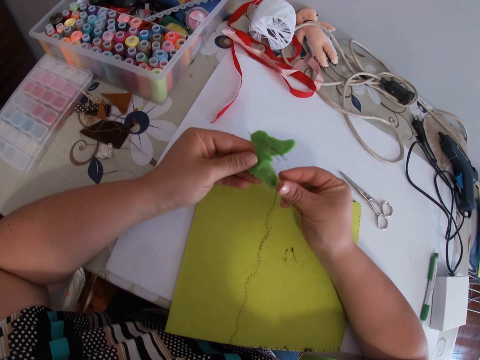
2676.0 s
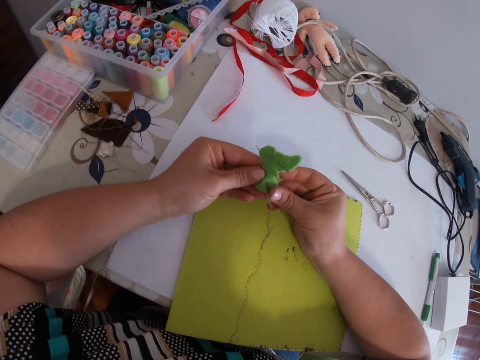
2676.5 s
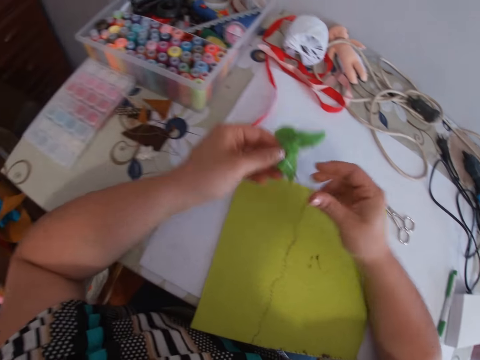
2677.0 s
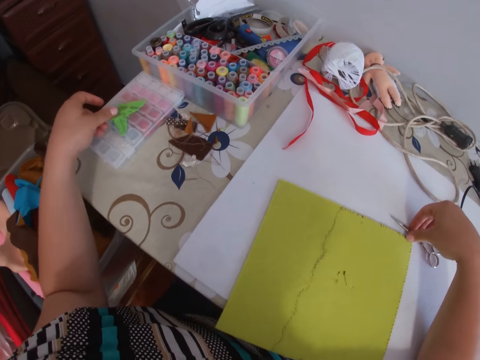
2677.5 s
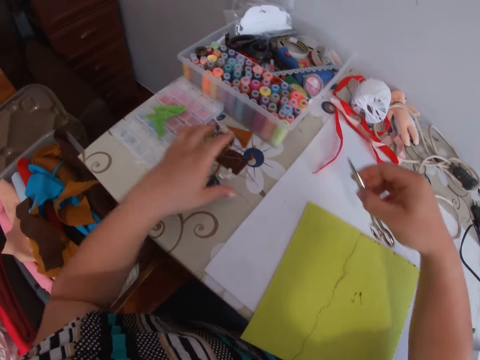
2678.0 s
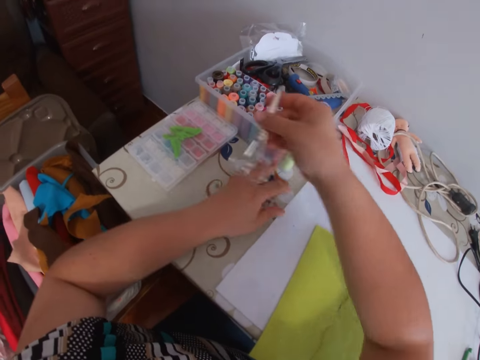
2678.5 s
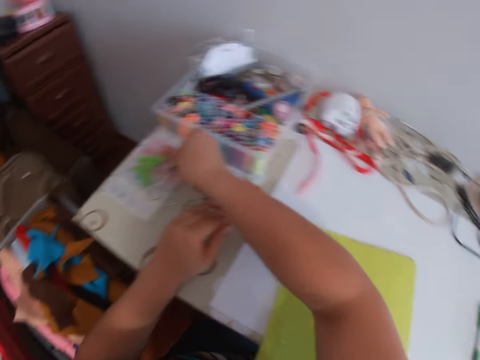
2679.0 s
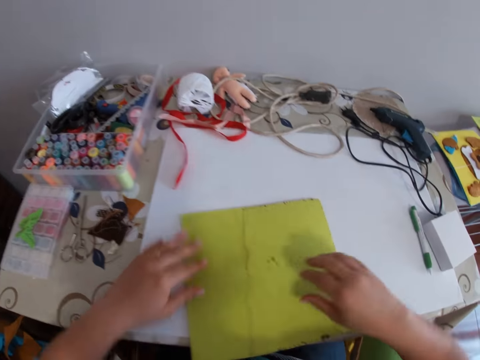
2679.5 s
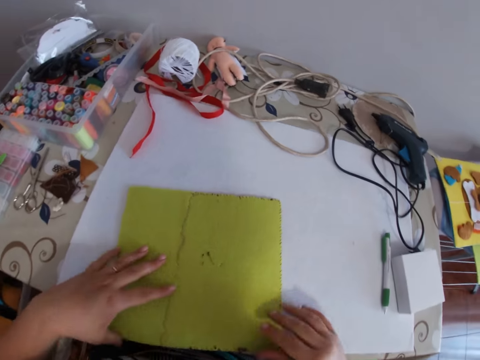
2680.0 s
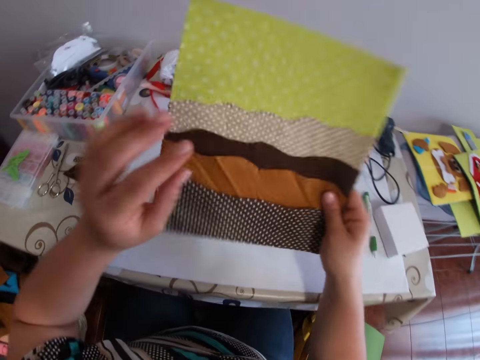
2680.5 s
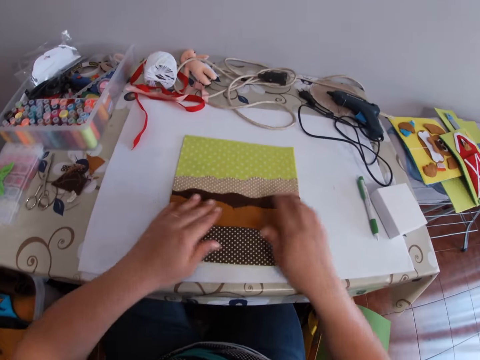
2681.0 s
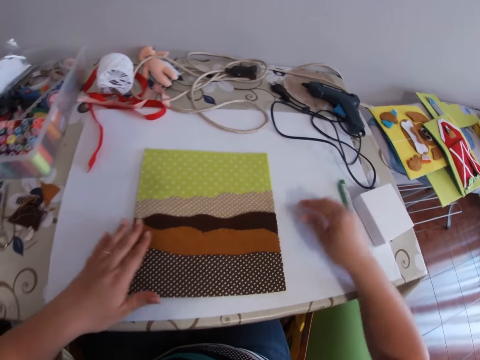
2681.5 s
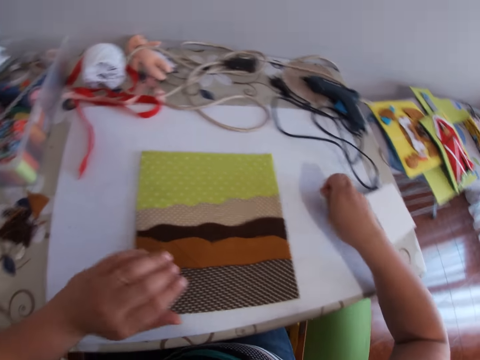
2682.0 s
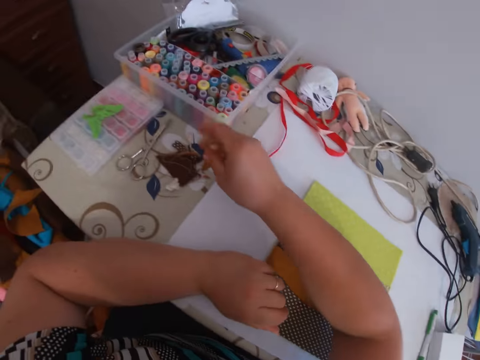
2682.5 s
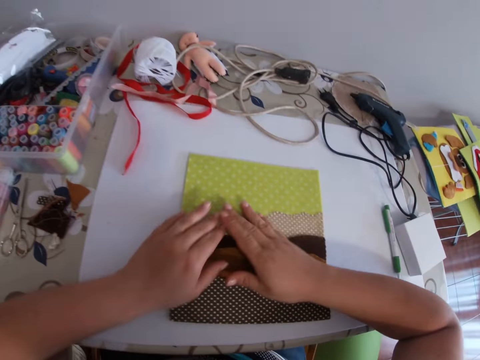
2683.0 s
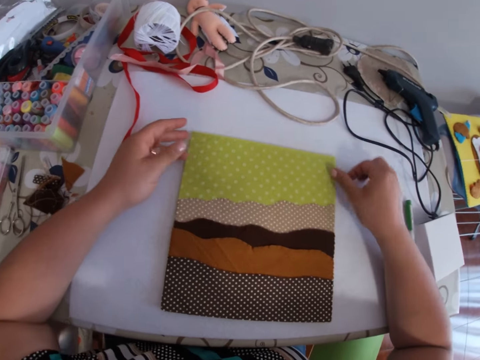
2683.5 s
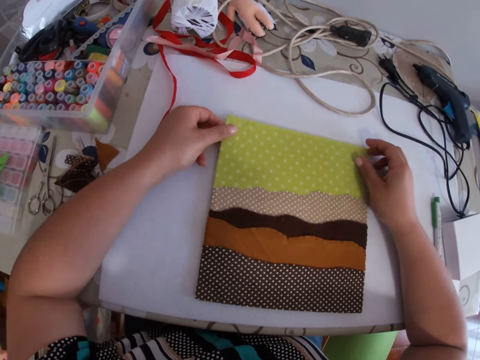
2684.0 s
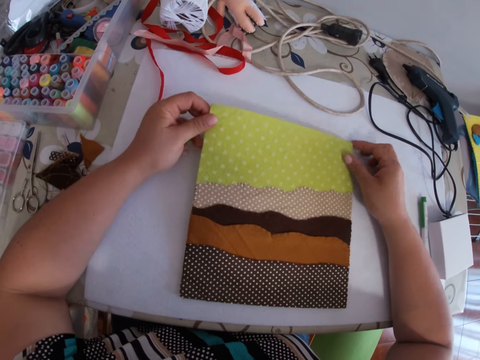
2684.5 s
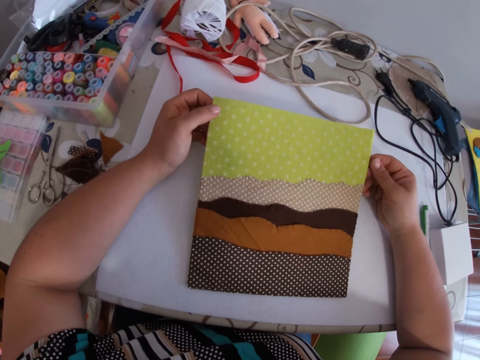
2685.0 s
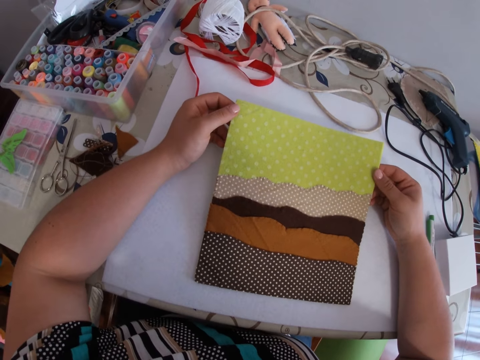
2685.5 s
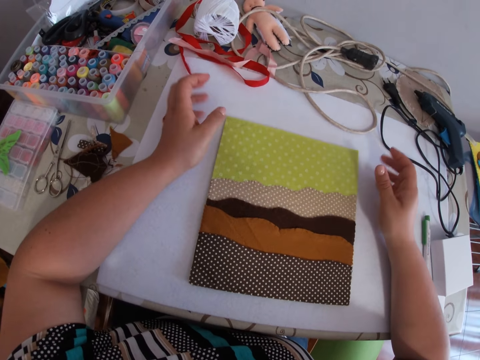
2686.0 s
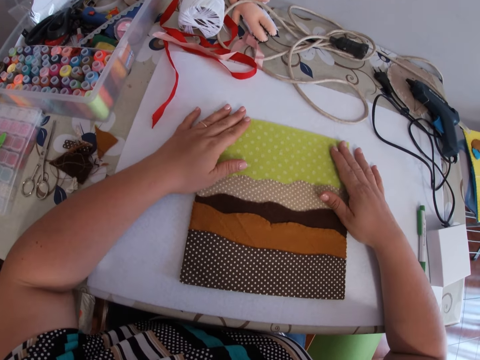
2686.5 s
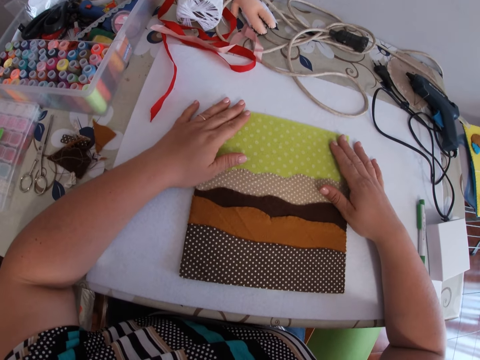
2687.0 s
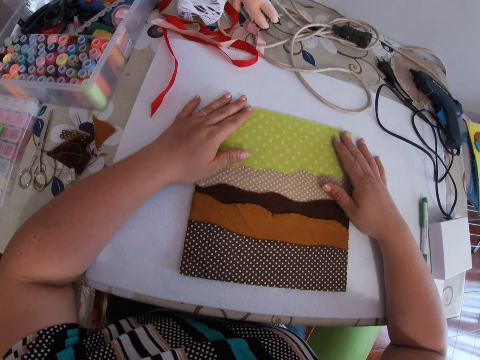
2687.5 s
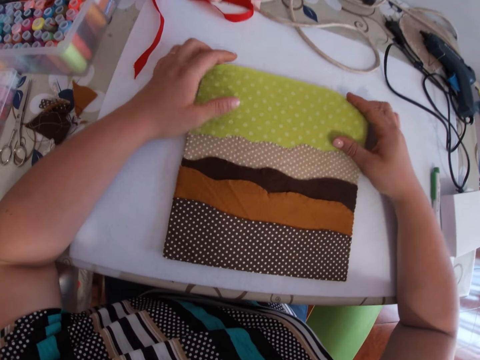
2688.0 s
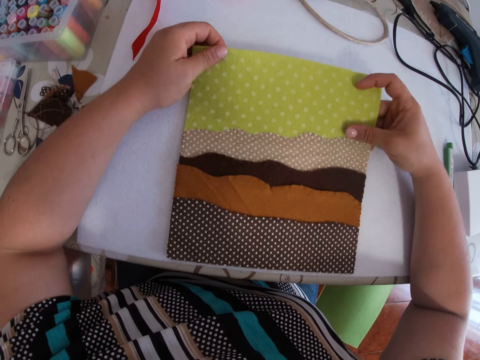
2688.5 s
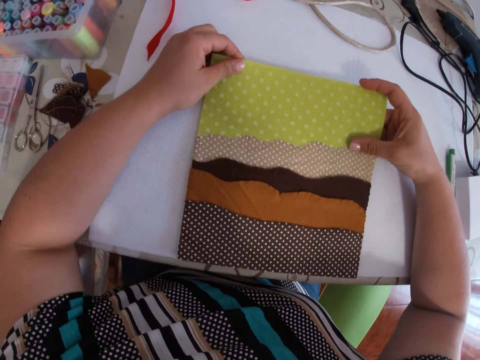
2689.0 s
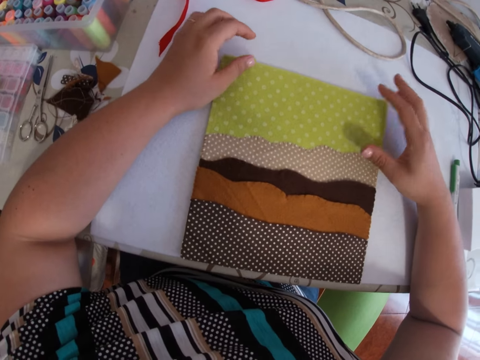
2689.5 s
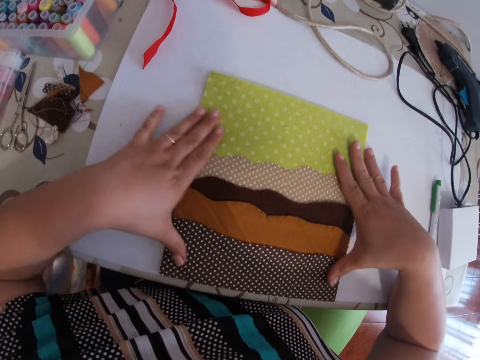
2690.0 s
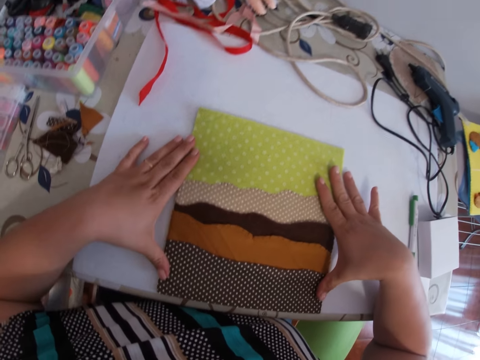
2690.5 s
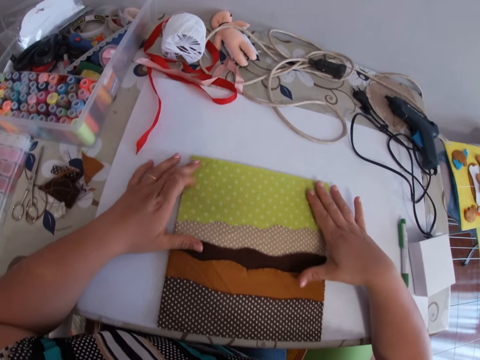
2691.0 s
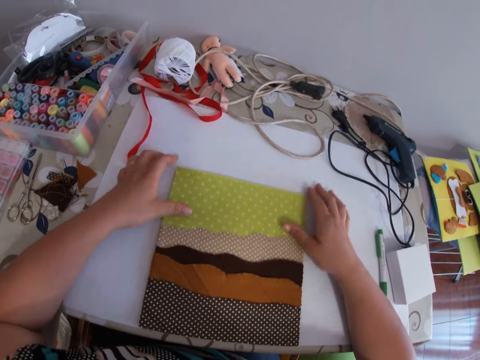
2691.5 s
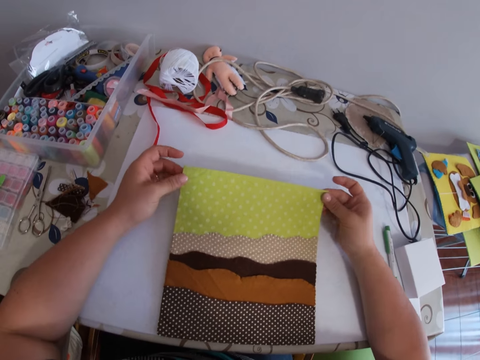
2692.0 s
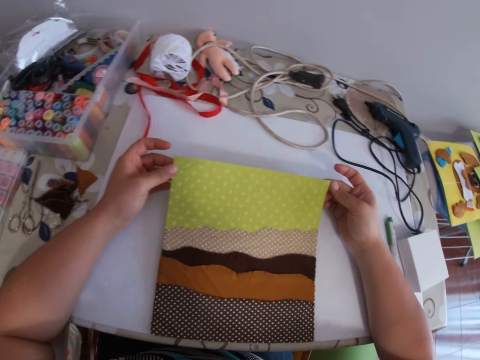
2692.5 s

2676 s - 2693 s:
The camera wearer places the pin cushion in her left hand on the container placed on the table. She moves the scissors around the table with her right hand. She takes the scissors on the table and puts the scissors on the table. She flips the foam board with her hands. She lifts a fabric up. She places the foam board on the table. She smoothens the patched fabrics on the foam board with her hands. She moves a piece of thread around the table with her right hand. She stares at the fabric.

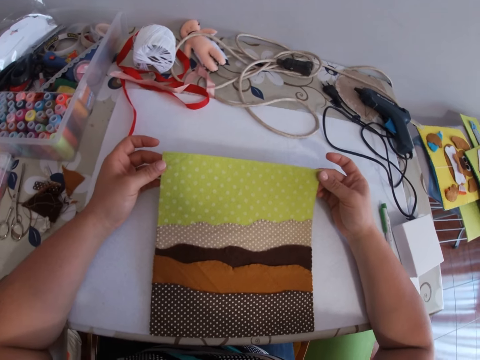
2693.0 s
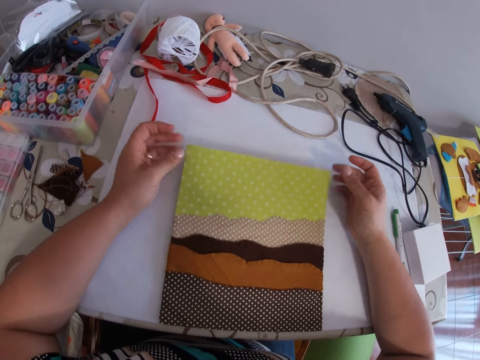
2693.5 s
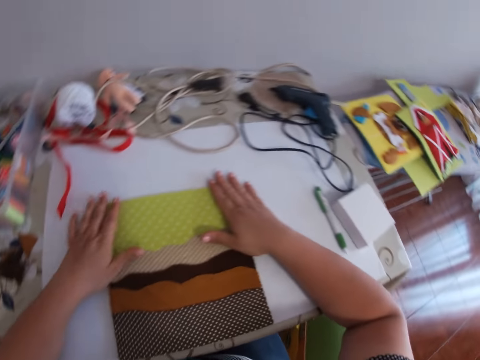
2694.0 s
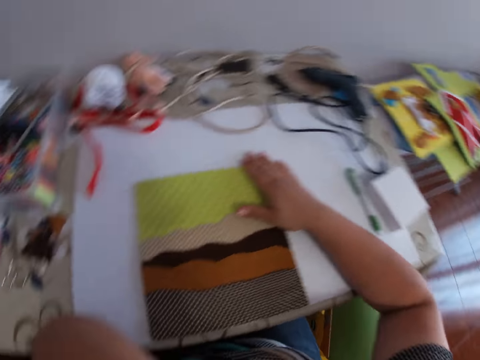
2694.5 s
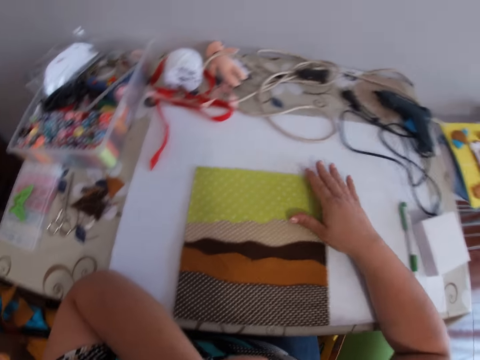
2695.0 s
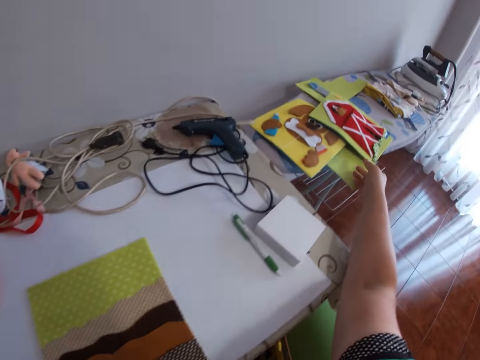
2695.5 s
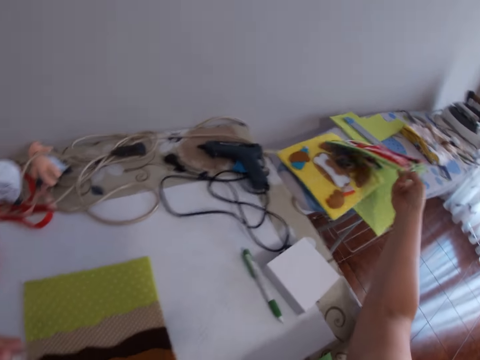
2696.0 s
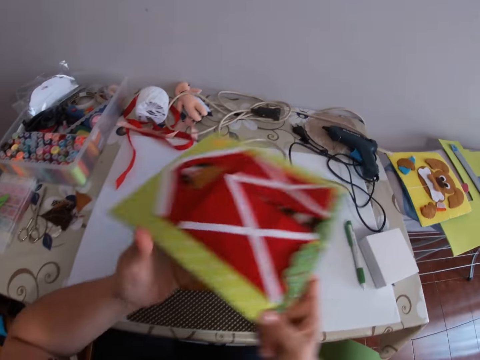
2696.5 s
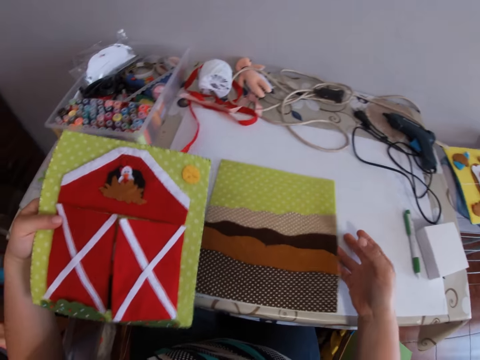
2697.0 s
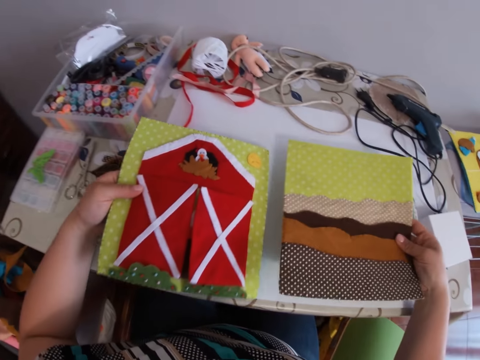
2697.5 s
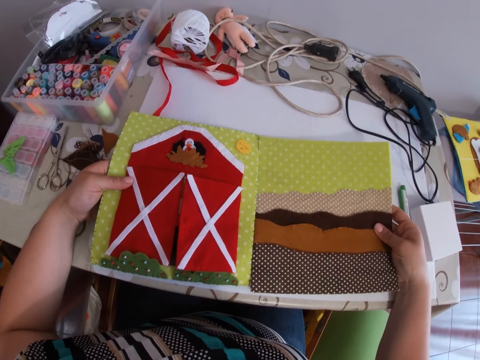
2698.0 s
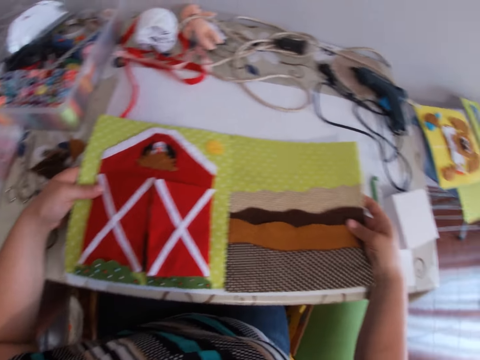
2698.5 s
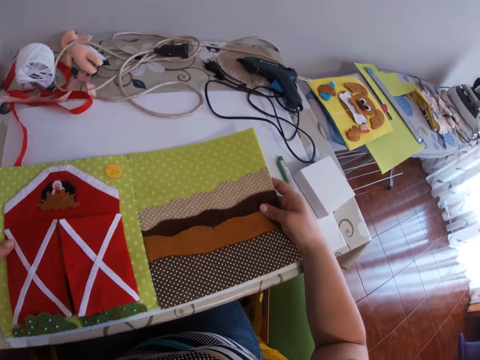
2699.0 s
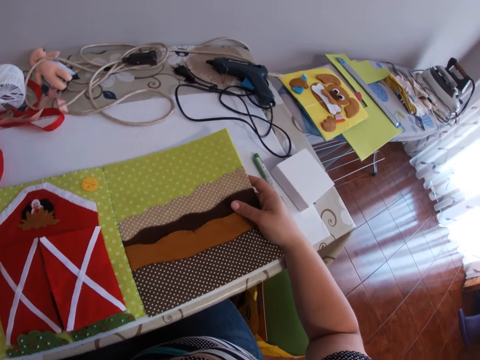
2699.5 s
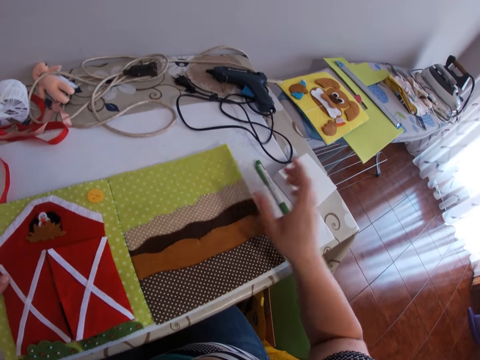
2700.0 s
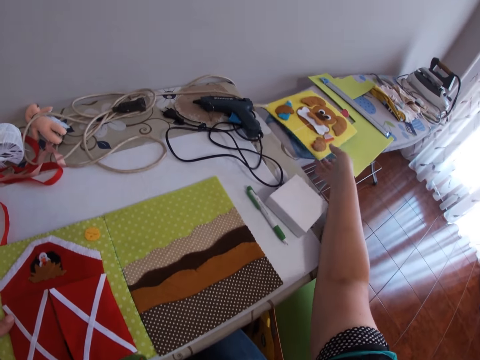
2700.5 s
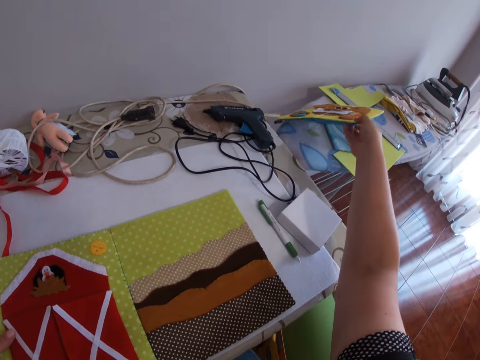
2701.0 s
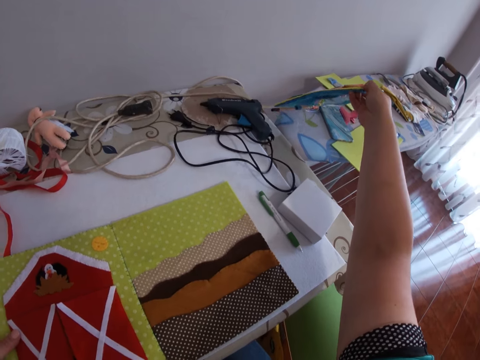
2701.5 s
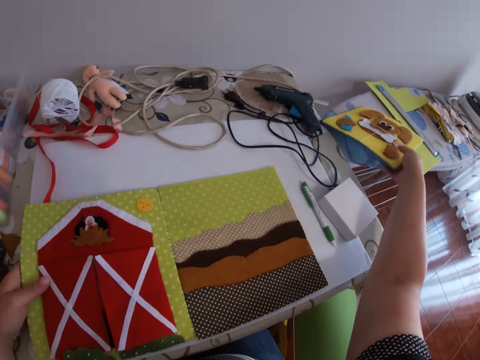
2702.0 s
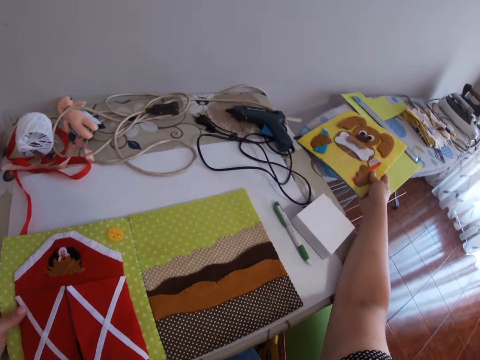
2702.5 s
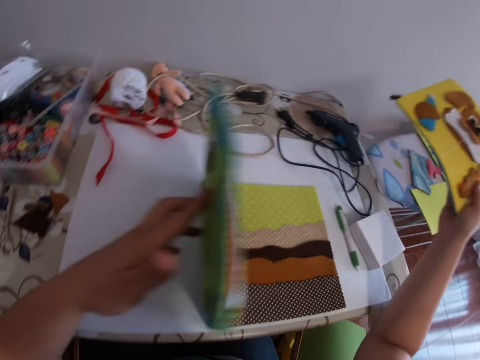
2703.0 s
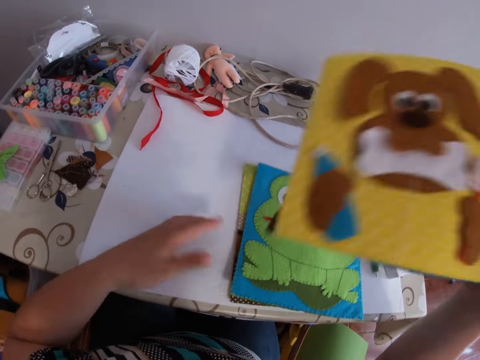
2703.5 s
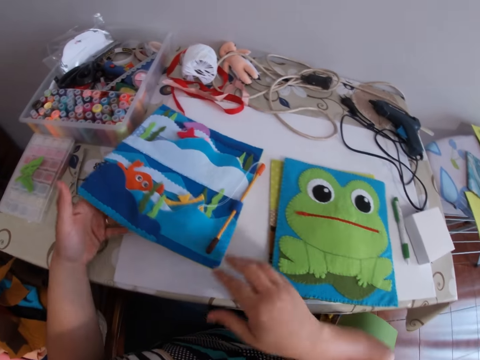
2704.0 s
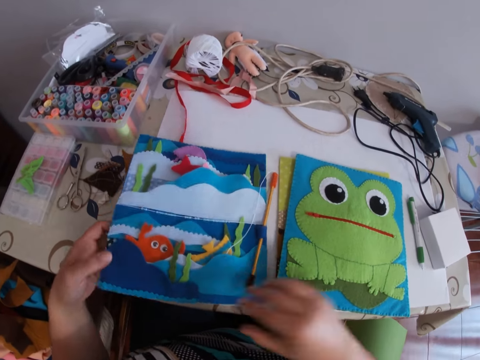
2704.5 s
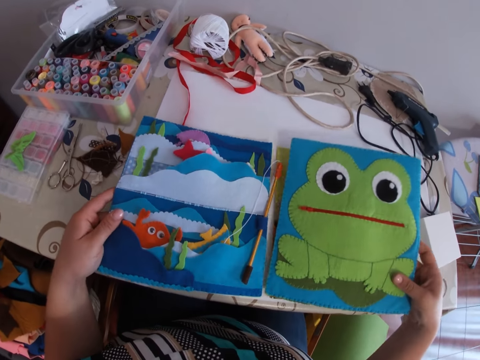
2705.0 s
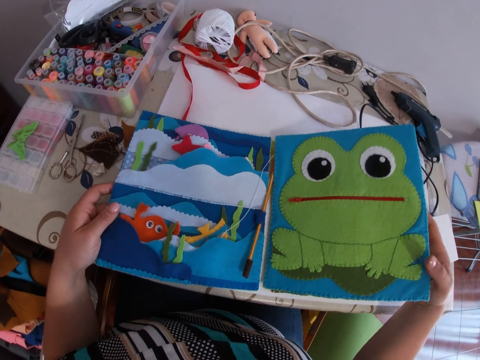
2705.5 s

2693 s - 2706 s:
The camera wearer picks up a foam board or piece of fabric from the ironing table with her right hand. She passes the foam board in her right hand to her left hand. She picks up the foam board on the table with her right hand. She compares the fabric. She places the boards in her hands on the table. She picks up the foam board or piece of fabric from the ironing table with her right hand. She flips over the foam board in her left hand. She passes the foam board in her right hand to her left hand. She places the board in her left hand on the table.
